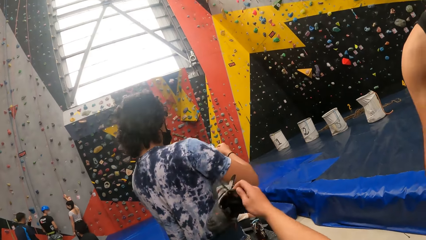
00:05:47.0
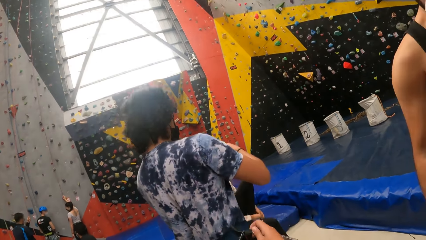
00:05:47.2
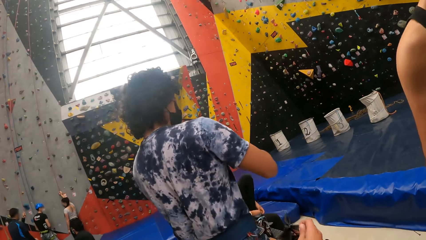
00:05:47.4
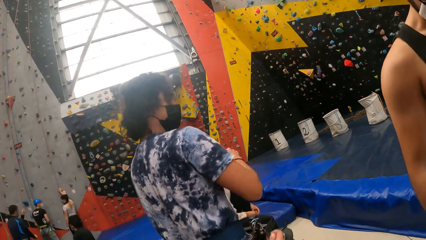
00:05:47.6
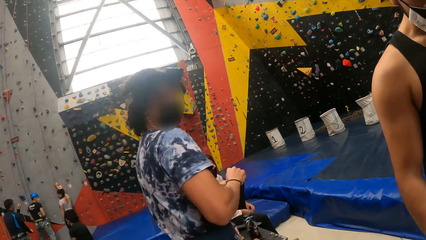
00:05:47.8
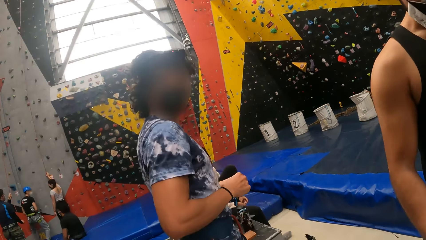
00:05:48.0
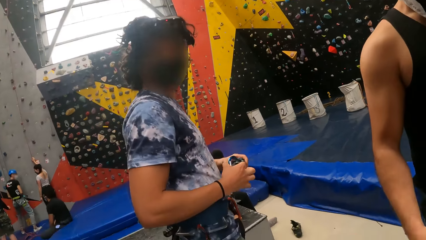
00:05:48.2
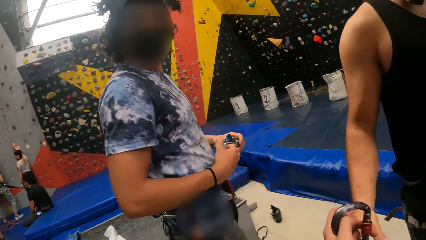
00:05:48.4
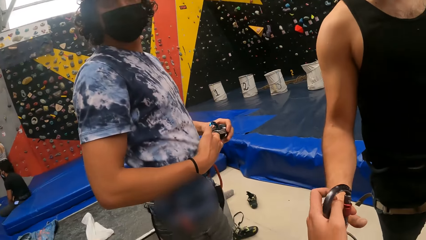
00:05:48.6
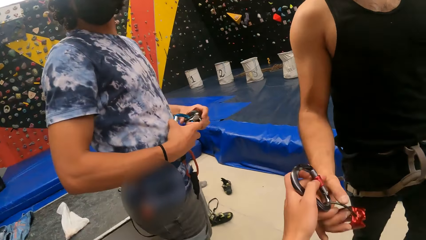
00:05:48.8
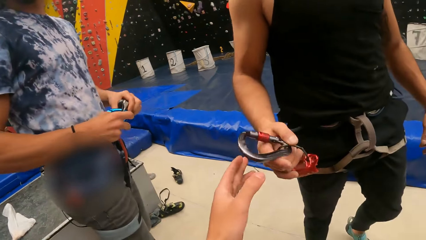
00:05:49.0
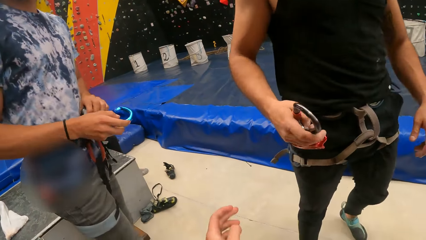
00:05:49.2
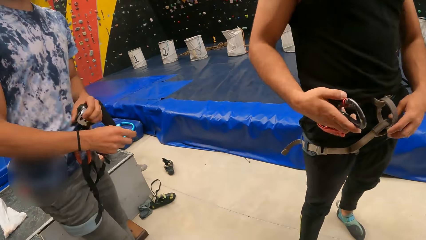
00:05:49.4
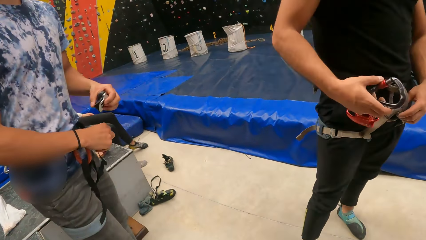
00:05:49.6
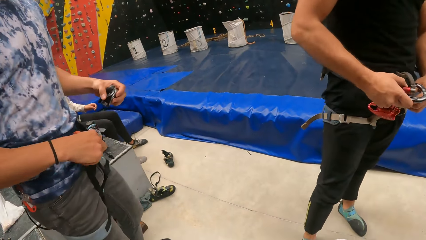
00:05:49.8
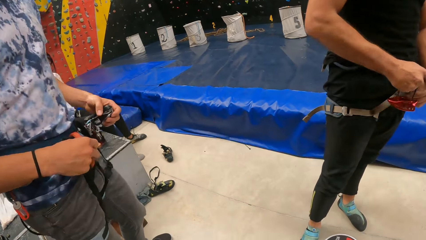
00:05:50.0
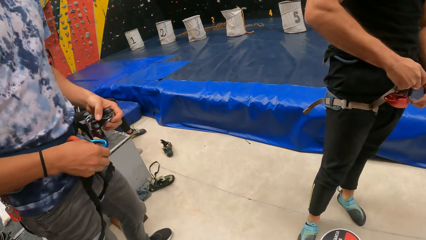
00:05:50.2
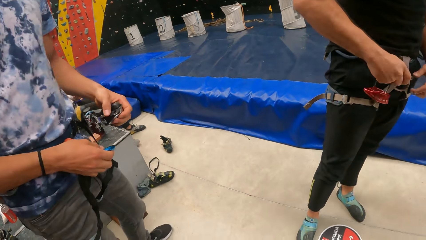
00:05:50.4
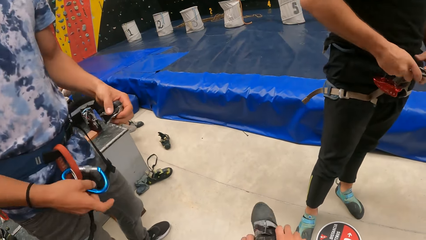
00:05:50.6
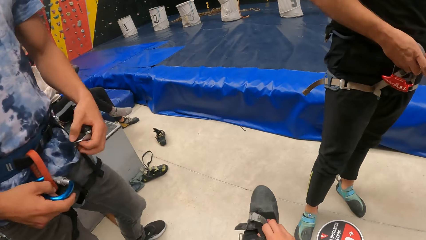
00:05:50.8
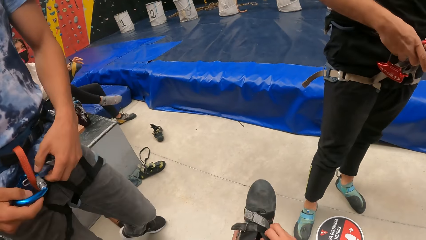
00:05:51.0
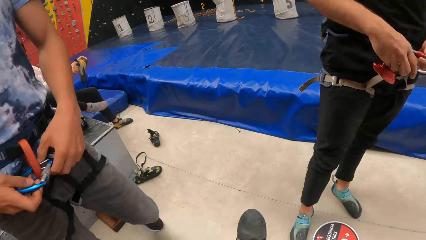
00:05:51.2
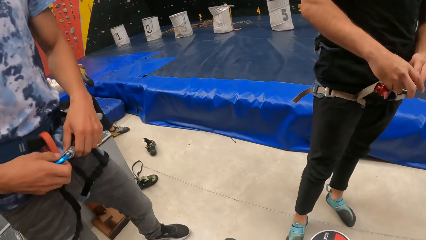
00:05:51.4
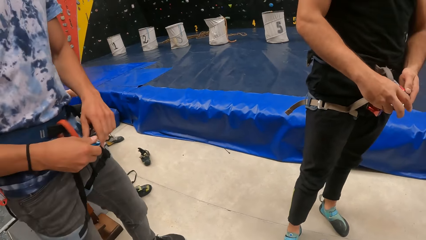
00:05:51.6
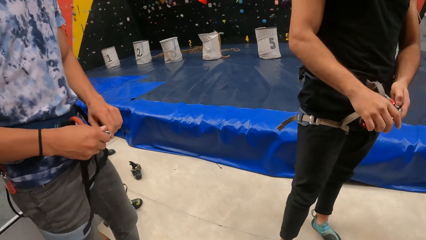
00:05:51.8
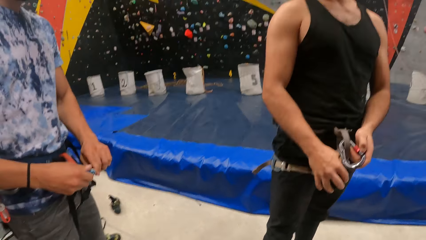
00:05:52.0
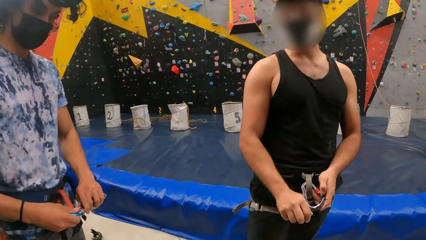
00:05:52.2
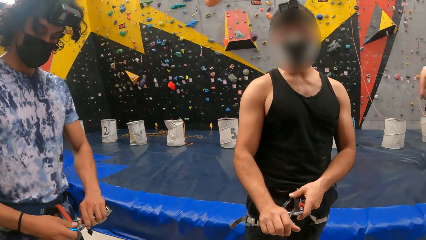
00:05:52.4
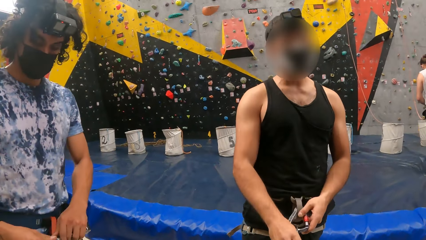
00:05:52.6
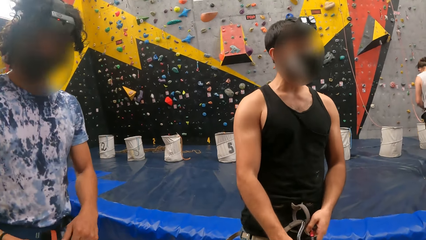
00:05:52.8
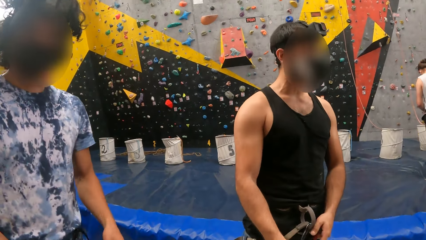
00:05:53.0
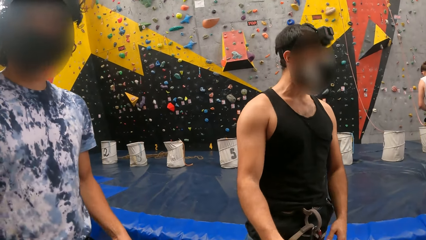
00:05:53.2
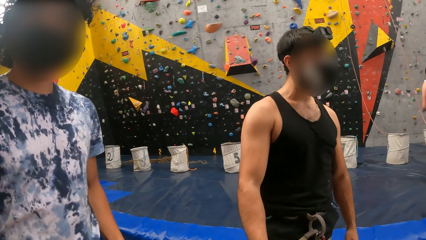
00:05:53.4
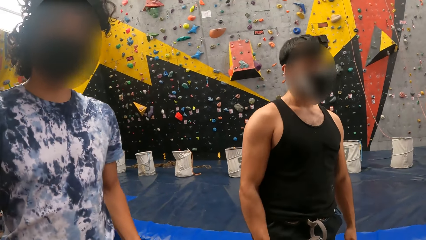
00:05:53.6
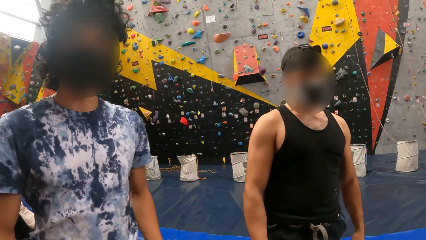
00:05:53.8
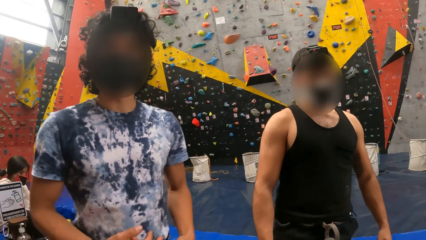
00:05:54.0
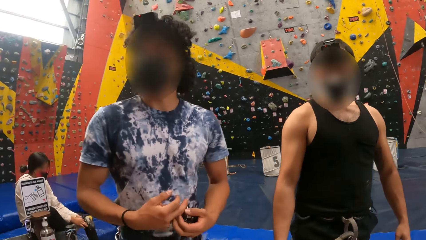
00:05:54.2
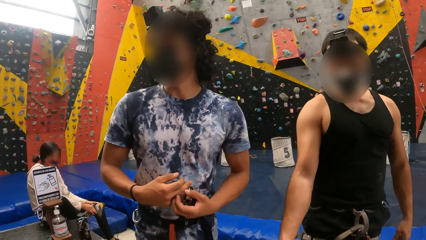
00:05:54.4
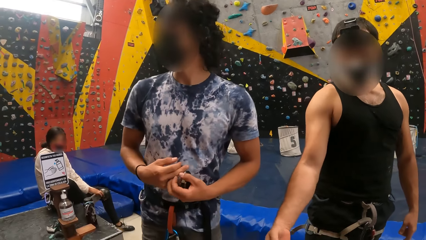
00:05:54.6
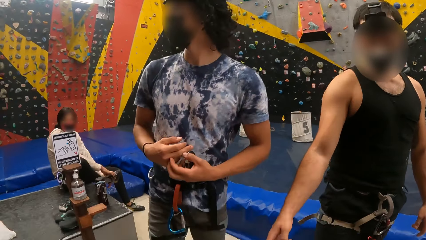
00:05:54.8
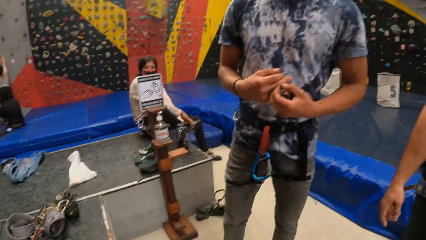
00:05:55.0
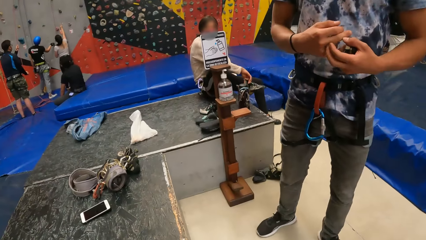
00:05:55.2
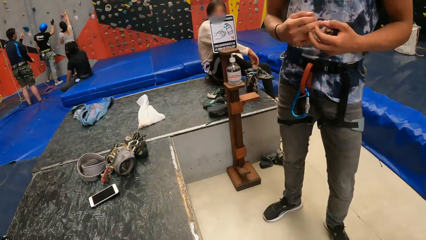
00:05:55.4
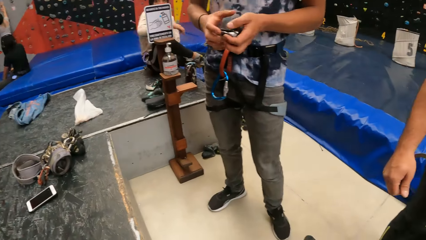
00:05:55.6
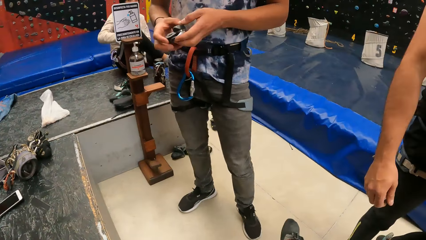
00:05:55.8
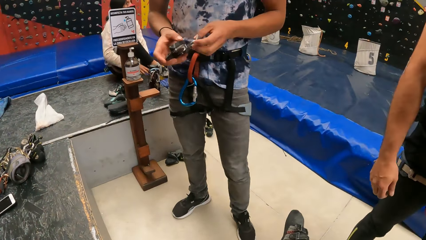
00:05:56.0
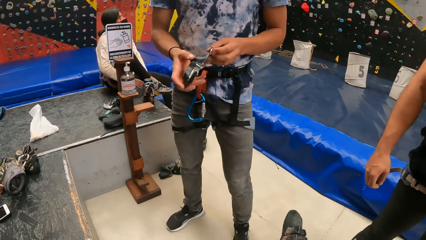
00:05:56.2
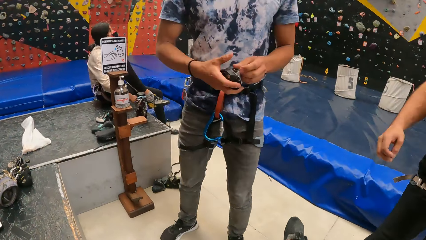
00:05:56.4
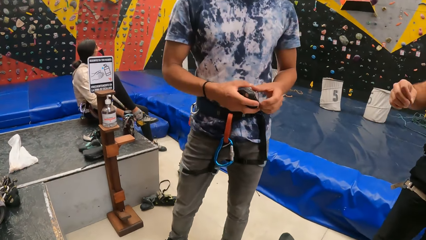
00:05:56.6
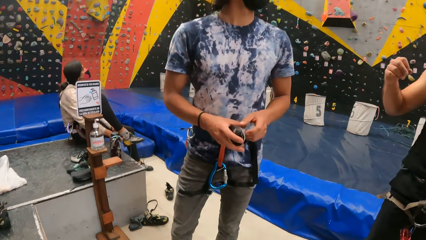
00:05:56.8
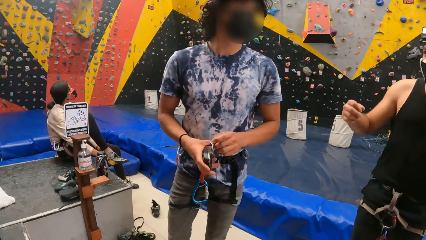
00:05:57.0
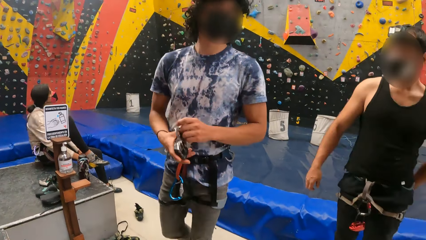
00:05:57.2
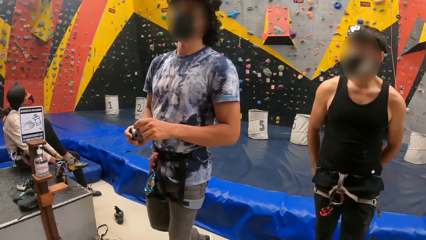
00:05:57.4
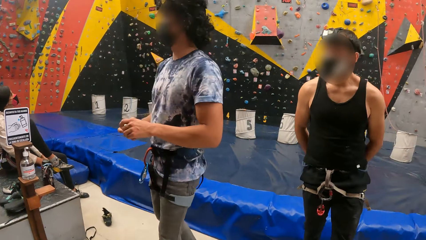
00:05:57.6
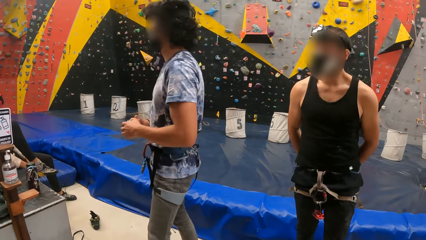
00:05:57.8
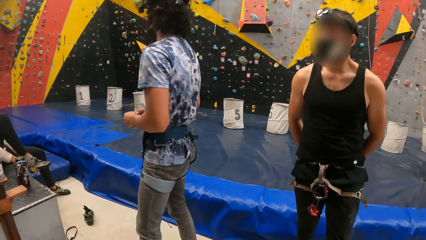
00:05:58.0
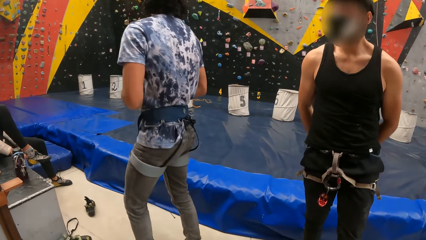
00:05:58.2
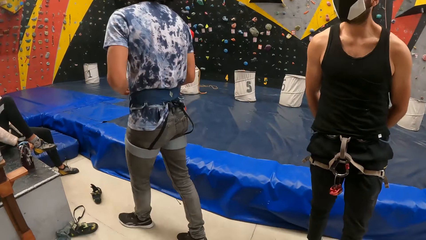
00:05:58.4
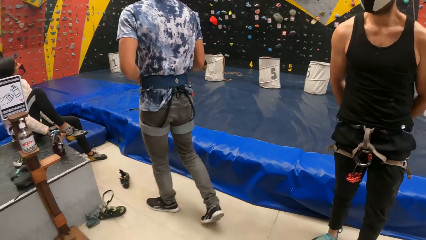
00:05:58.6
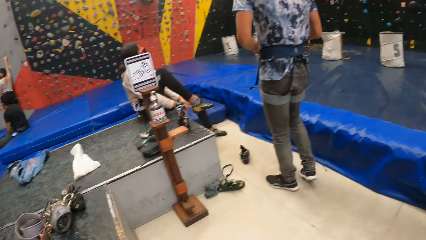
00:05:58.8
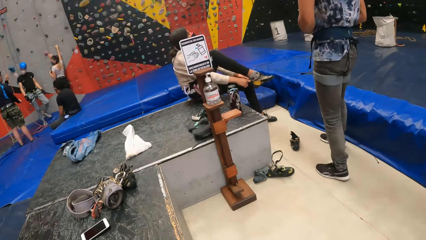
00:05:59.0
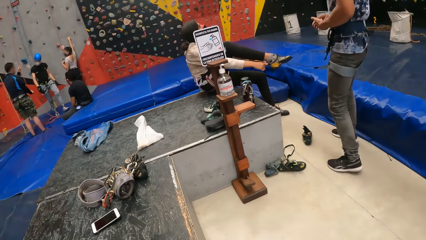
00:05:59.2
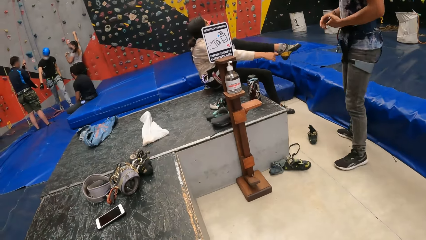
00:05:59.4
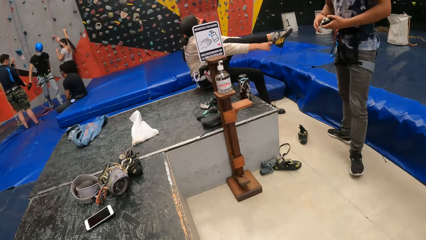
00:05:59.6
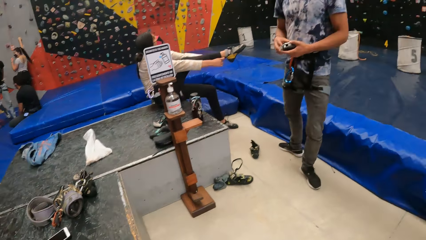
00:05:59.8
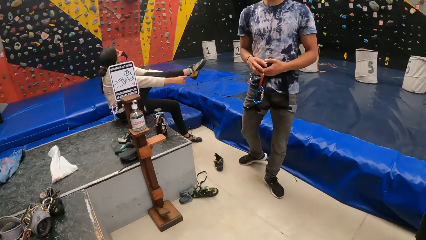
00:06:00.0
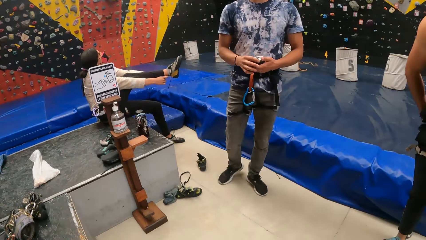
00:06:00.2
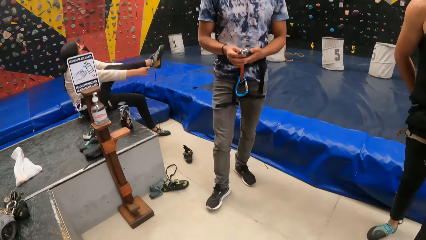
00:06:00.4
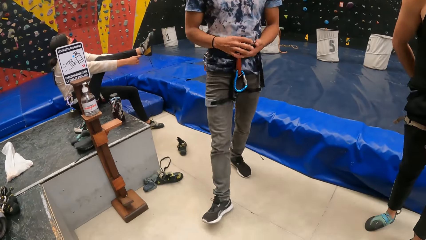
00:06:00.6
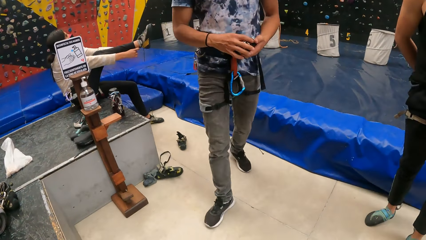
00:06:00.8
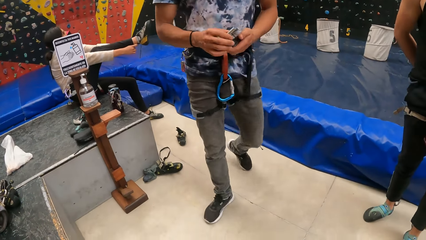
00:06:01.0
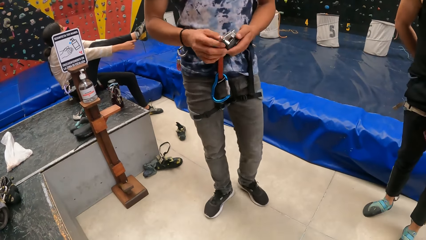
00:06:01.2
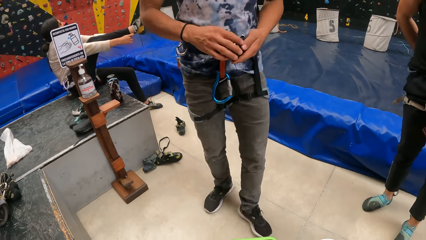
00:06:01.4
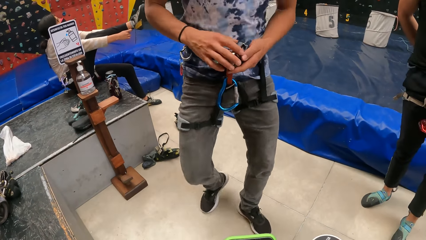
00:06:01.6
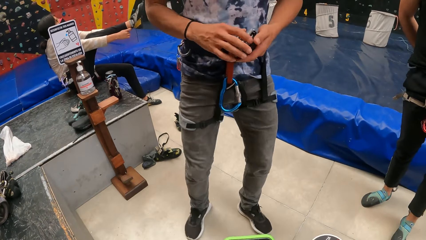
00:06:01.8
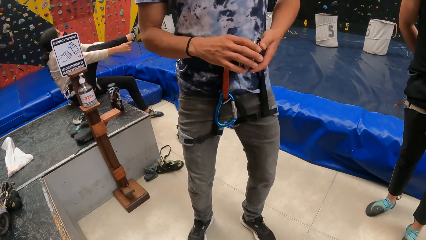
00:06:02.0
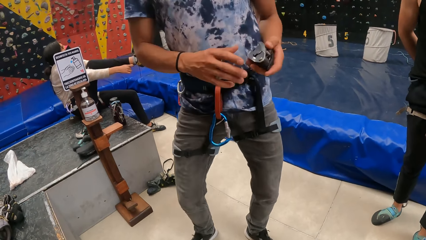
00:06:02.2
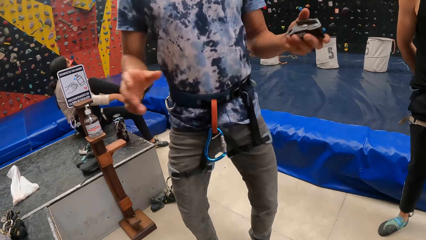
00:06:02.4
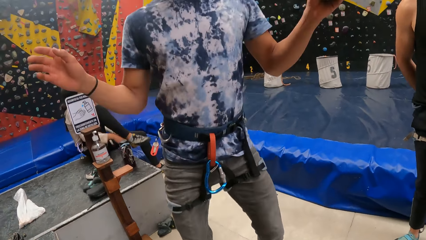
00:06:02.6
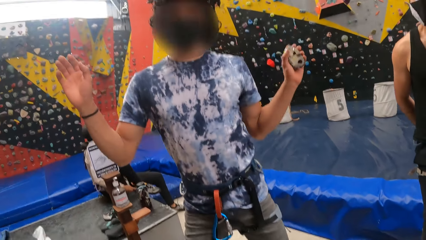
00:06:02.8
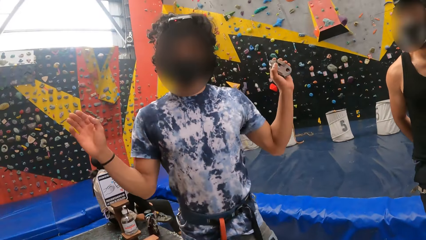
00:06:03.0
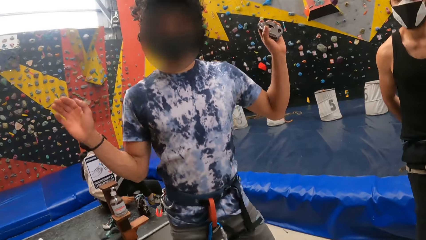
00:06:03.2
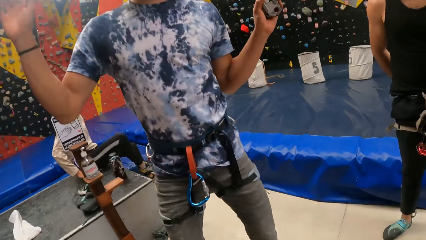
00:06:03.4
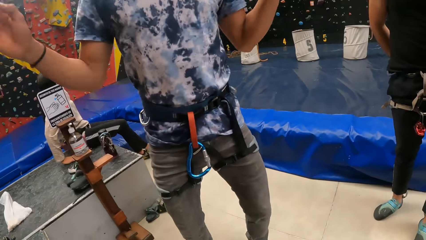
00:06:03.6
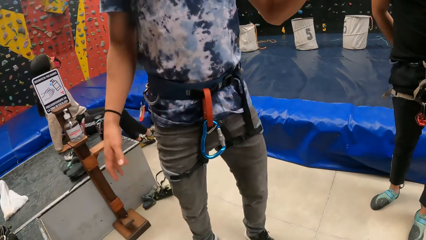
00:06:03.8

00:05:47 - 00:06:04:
The camera wearer hands over the rope clamp to a man. The man picks the climbing gear from the camera wearer and places the climbing gear on the harness belt. The camera wearer looks at the stone climbing wall room. Another man dances on the stone climbing wall room.
